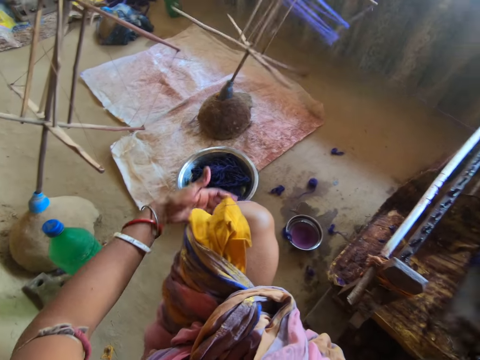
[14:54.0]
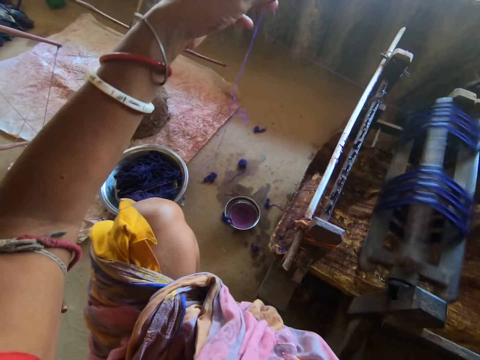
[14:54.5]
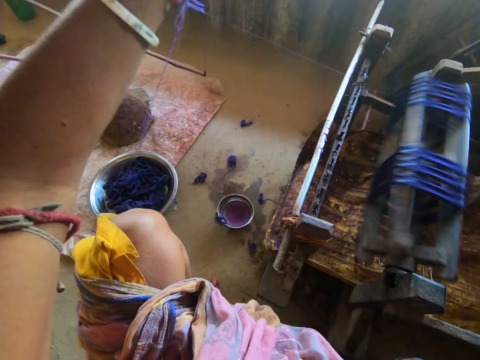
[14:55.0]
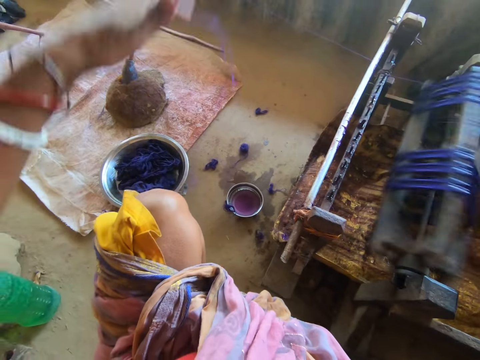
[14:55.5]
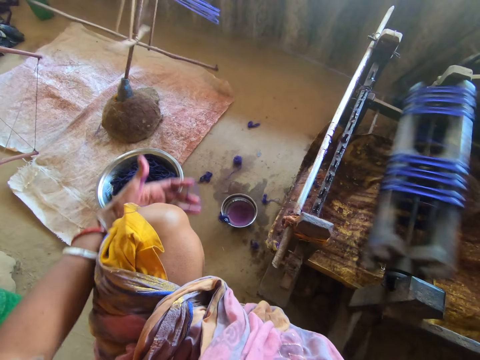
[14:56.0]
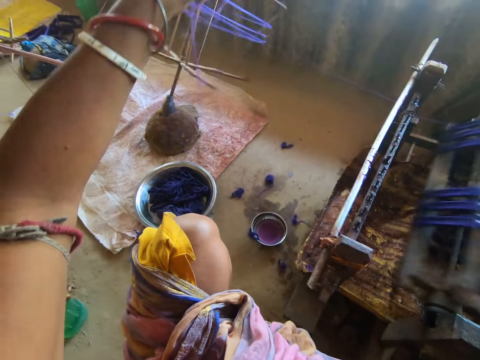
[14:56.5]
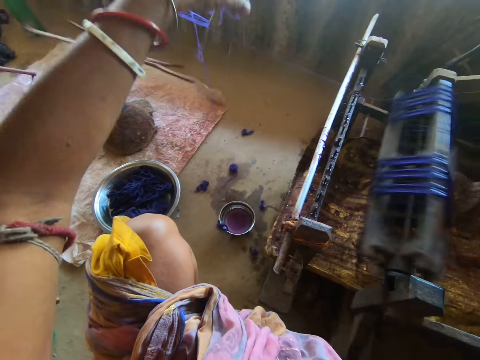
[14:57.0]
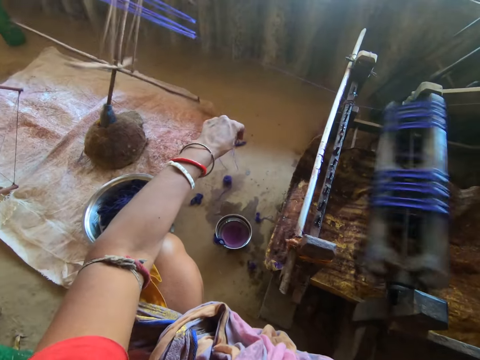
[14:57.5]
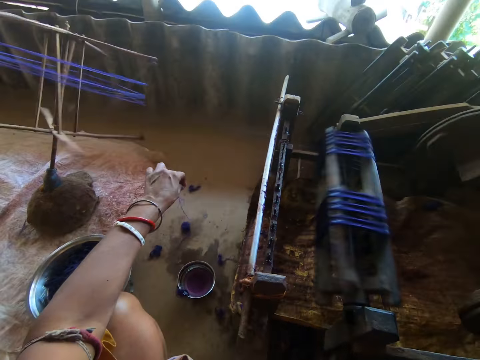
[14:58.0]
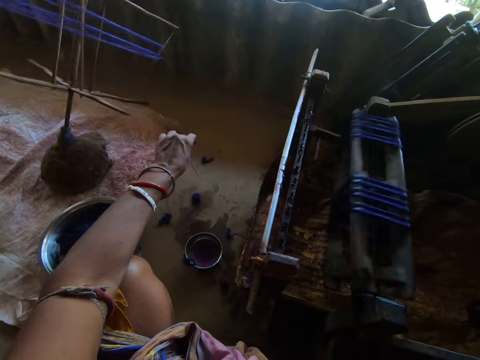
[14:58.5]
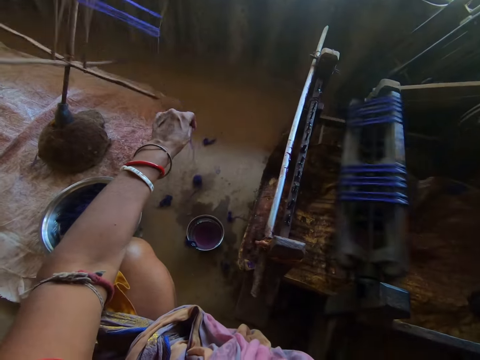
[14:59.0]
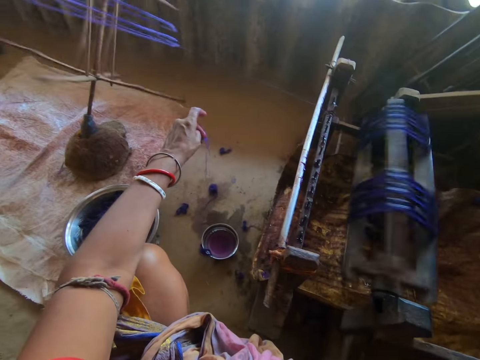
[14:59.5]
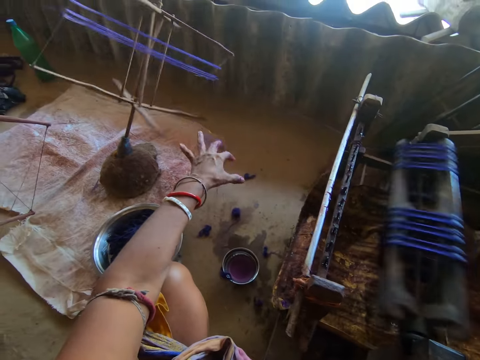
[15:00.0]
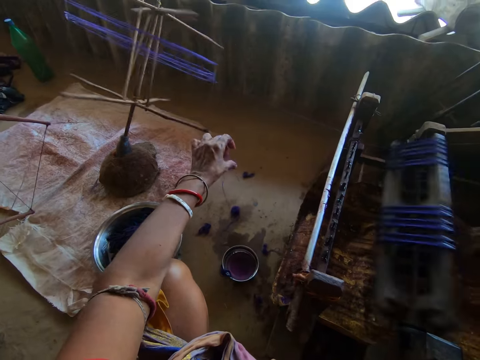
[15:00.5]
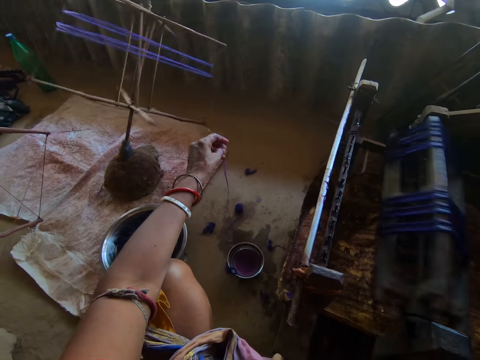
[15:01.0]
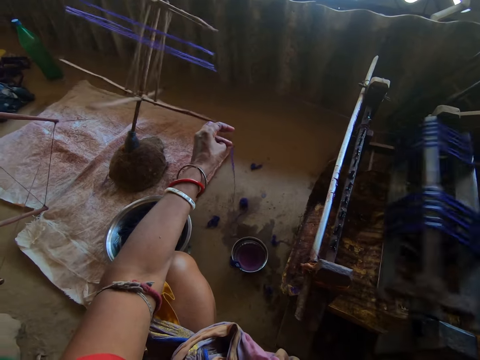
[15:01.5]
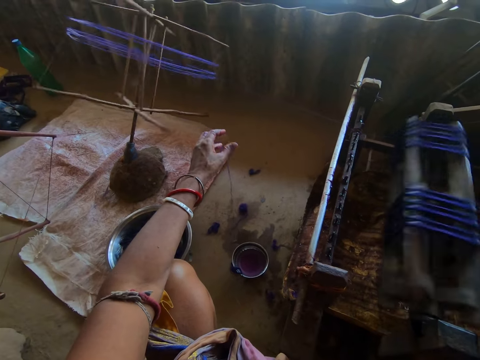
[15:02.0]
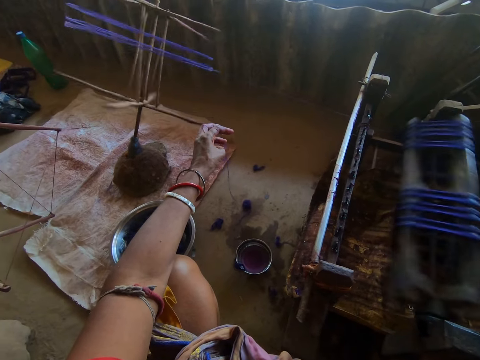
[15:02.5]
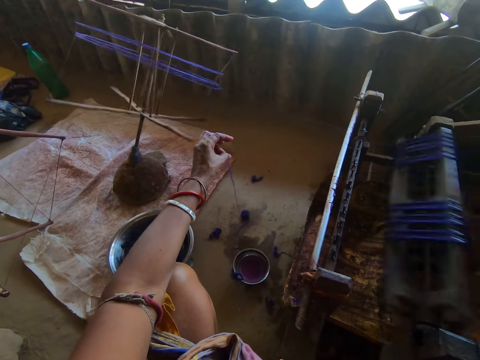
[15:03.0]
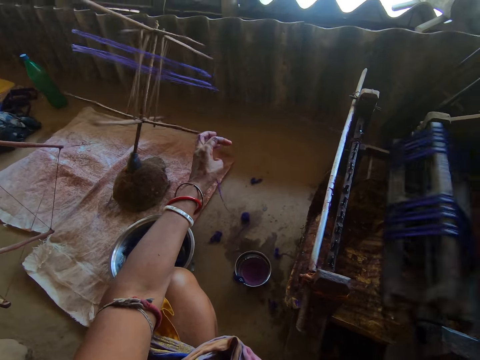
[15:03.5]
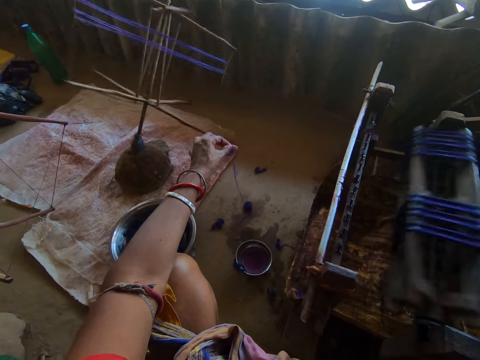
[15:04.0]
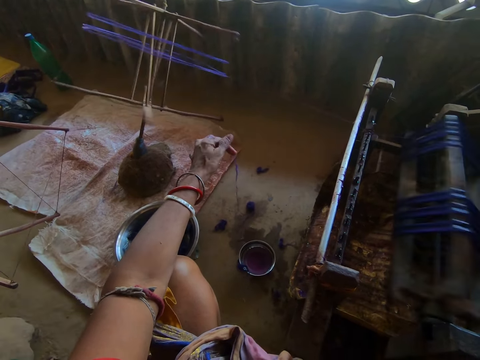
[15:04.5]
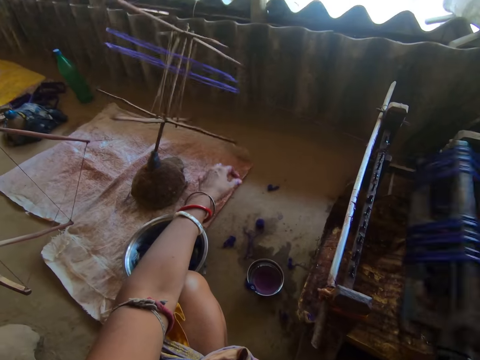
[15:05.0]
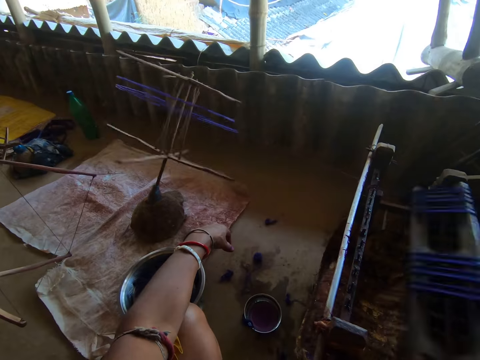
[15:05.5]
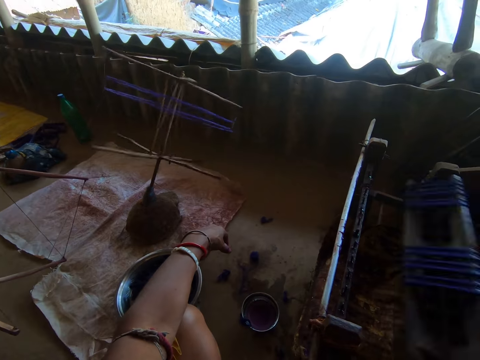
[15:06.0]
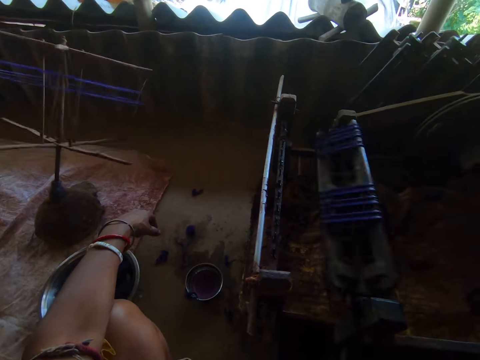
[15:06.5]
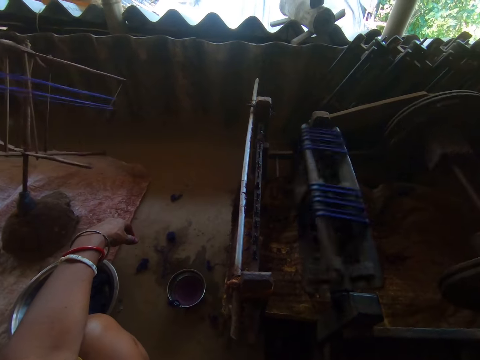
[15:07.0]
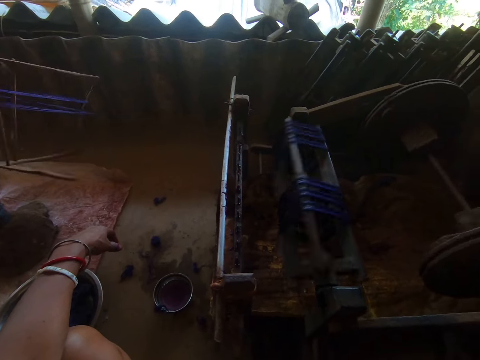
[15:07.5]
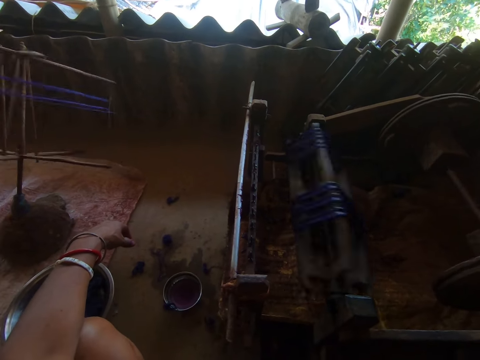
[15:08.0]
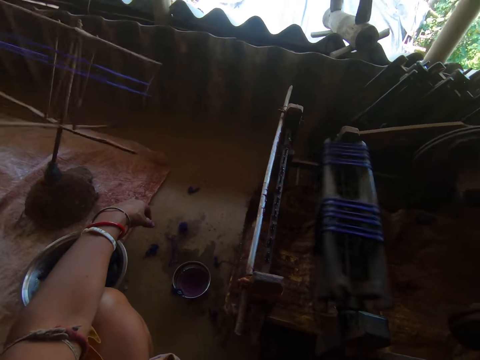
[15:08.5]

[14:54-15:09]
The camera wearer does something. They drop the thread down. They remove the thread from their hands.

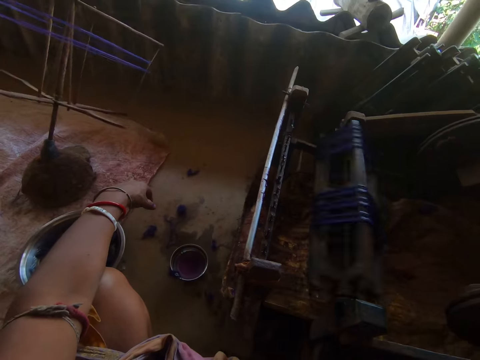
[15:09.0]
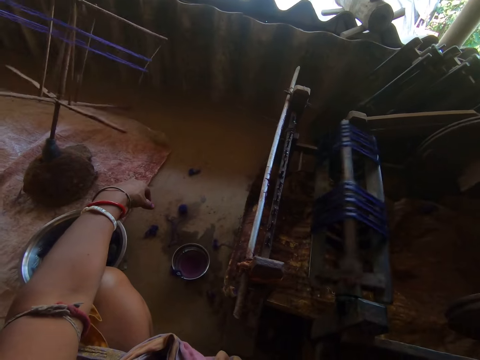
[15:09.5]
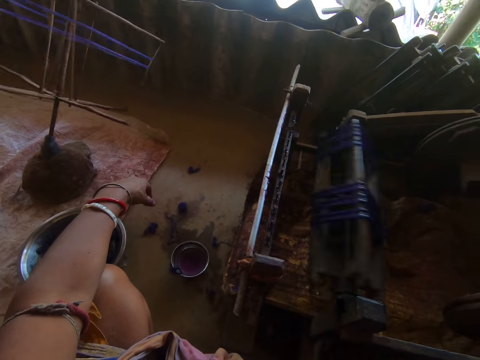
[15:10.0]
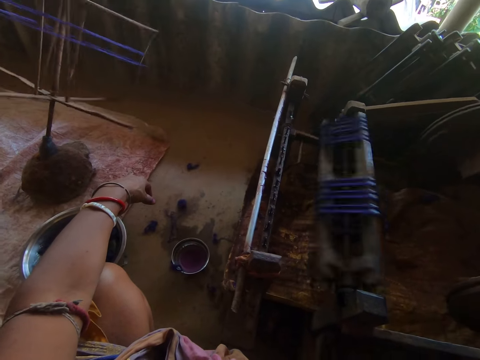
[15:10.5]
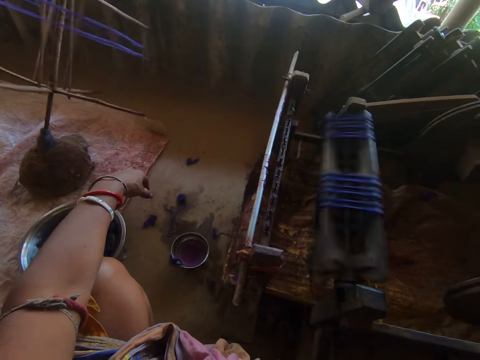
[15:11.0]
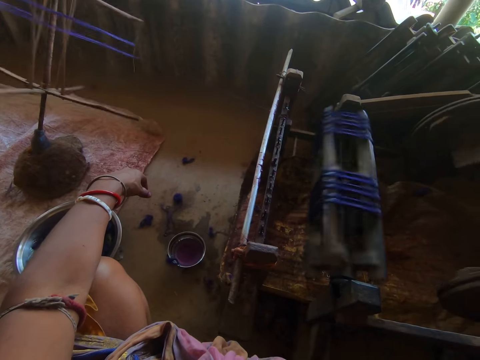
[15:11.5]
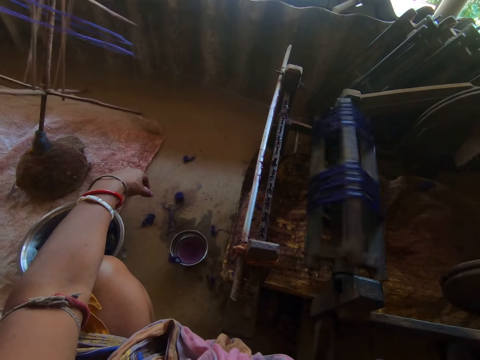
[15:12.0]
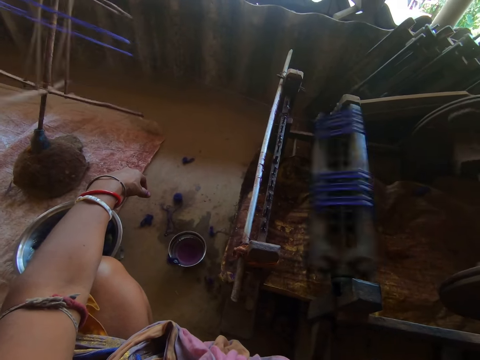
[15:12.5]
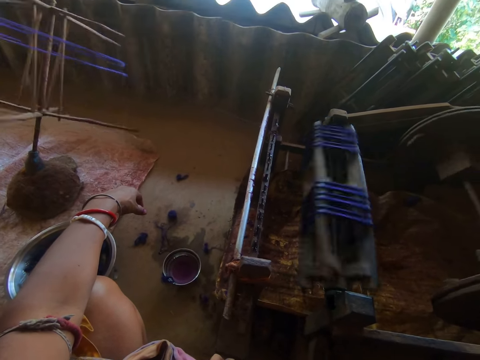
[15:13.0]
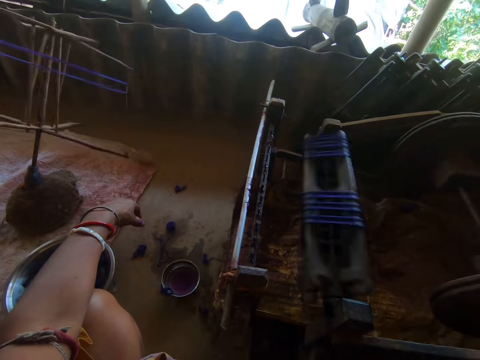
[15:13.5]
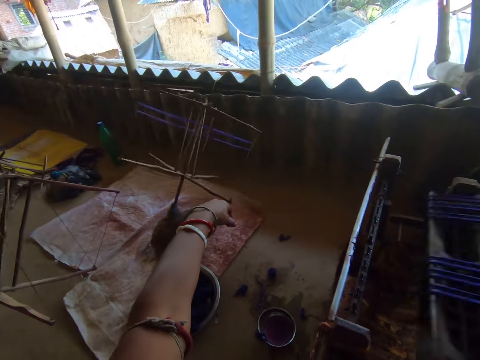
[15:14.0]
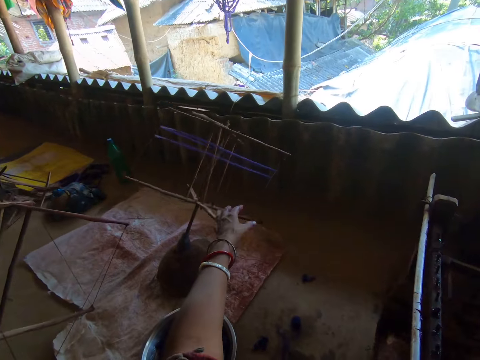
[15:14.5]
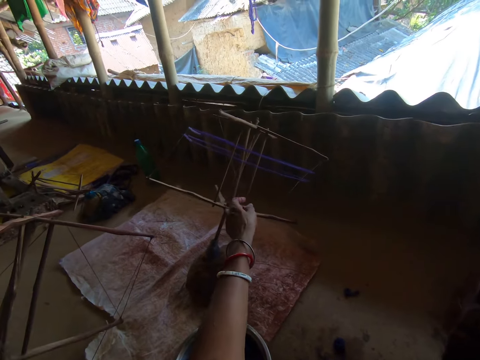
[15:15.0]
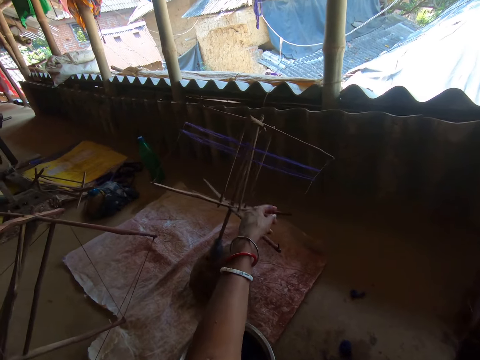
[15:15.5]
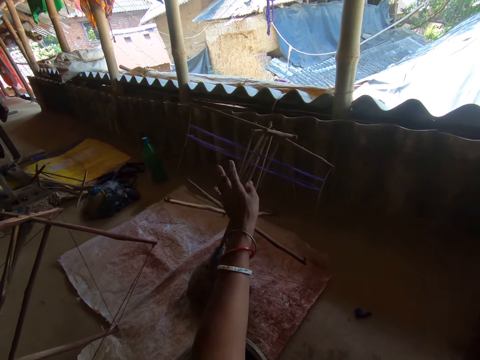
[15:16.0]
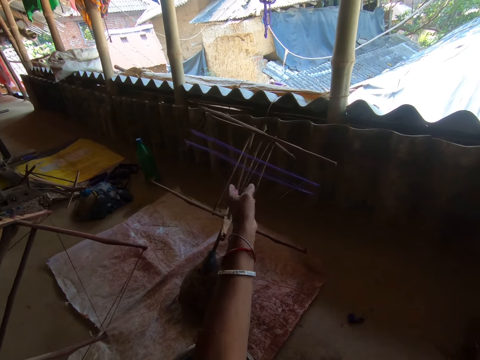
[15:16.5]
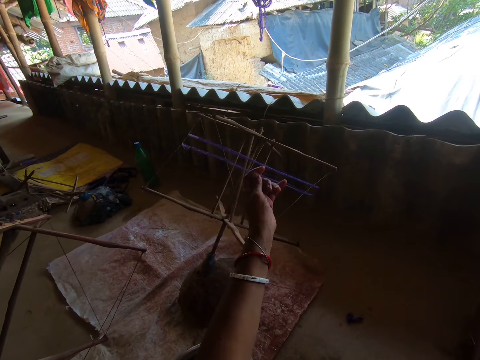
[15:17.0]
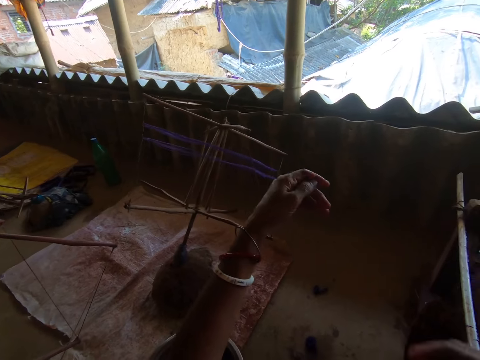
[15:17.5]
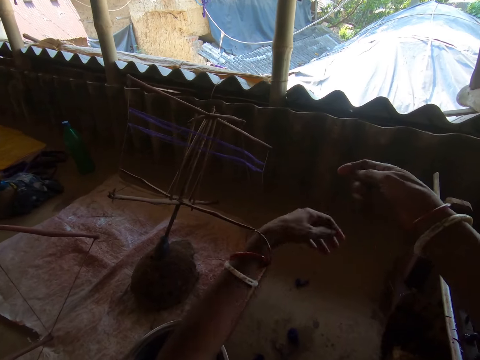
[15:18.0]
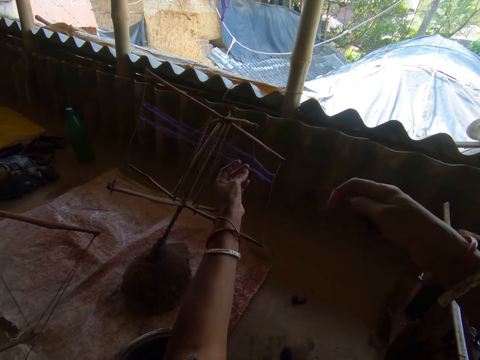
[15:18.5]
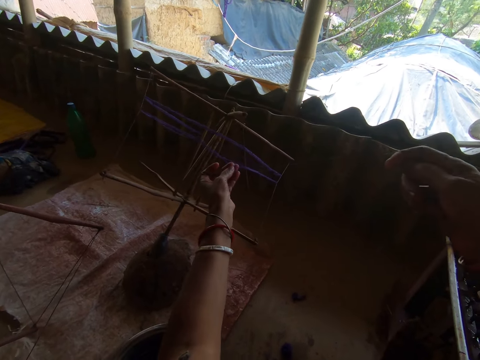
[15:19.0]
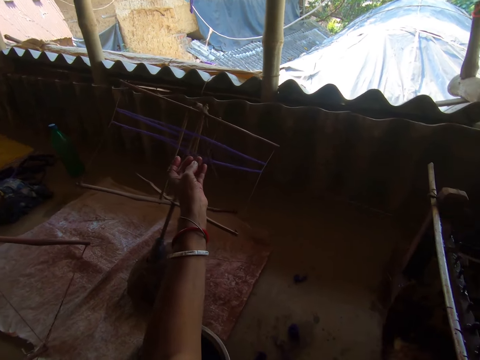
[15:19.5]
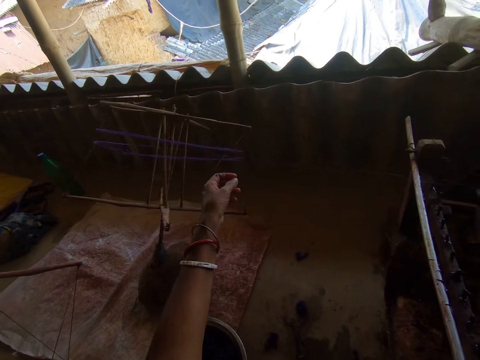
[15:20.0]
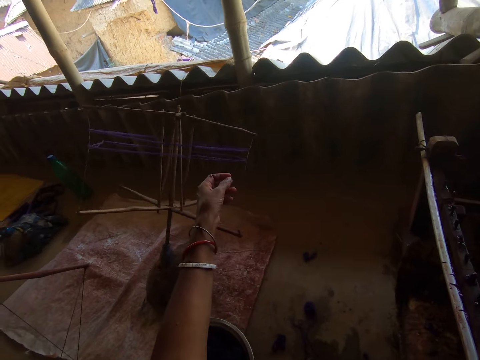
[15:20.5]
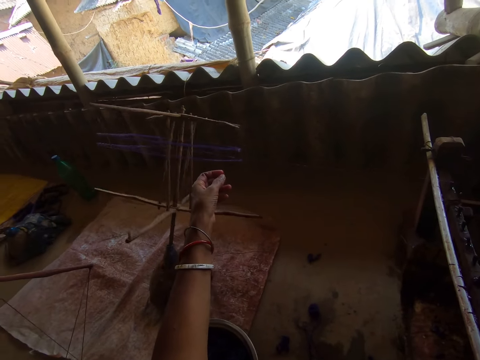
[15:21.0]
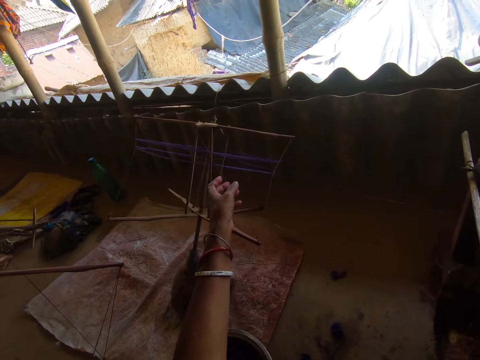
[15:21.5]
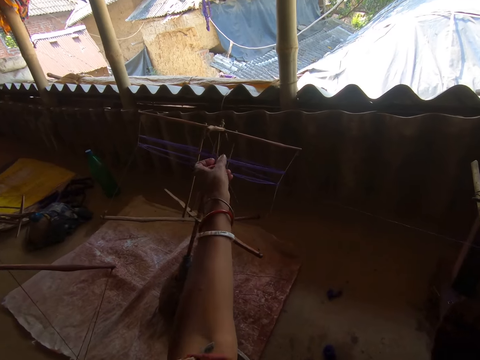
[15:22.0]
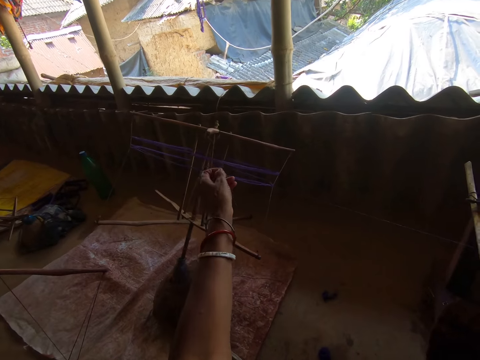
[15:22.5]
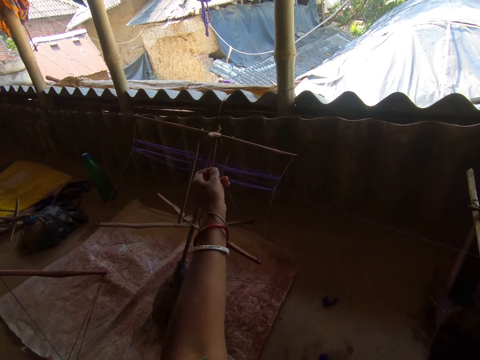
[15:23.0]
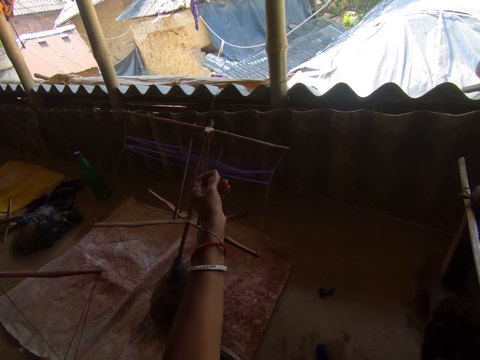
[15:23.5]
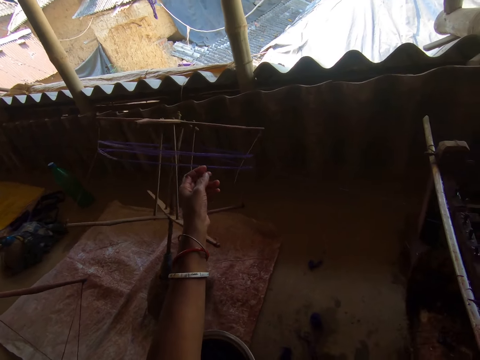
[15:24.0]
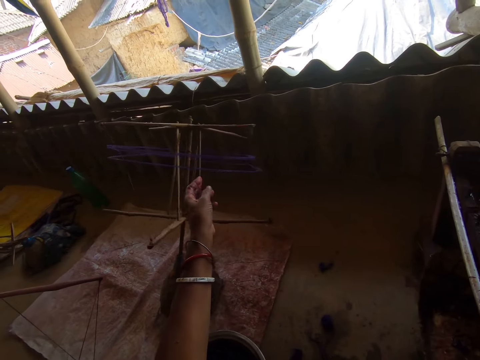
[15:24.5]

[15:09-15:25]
The camera wearer holds something. They stop the moving machine. They pull the thread from the machine.
